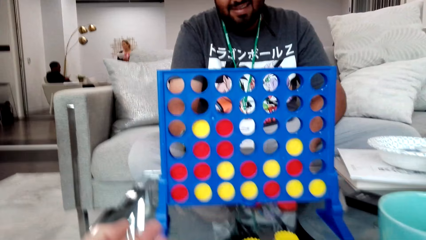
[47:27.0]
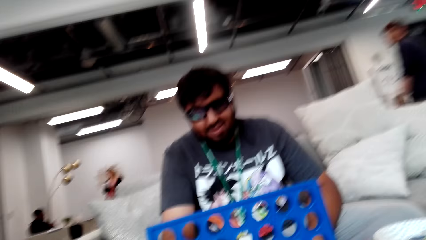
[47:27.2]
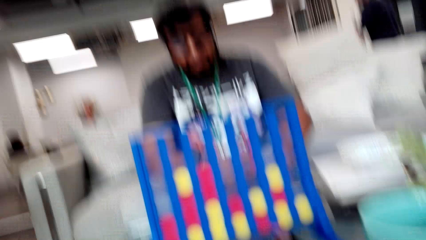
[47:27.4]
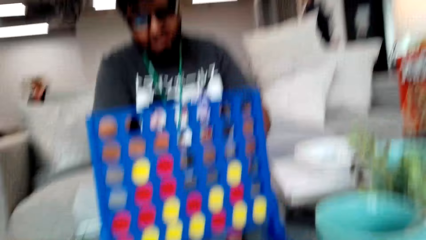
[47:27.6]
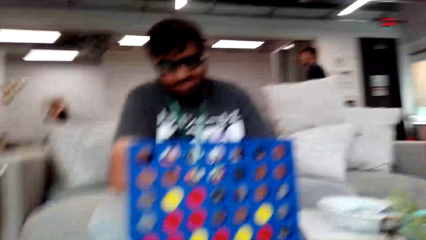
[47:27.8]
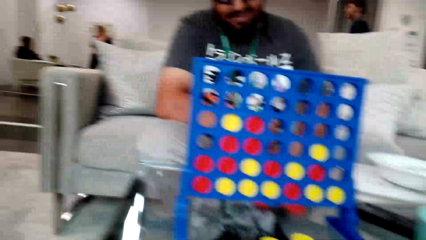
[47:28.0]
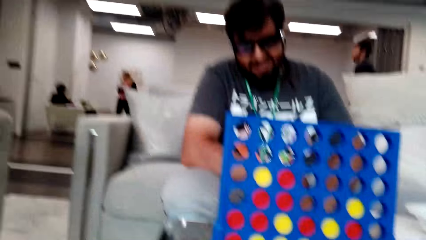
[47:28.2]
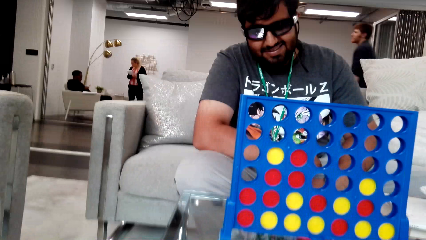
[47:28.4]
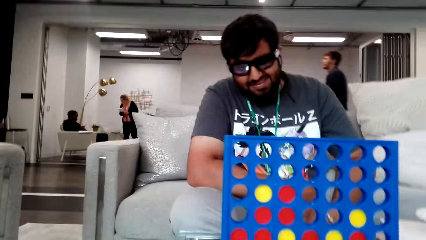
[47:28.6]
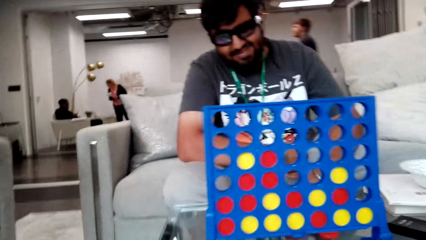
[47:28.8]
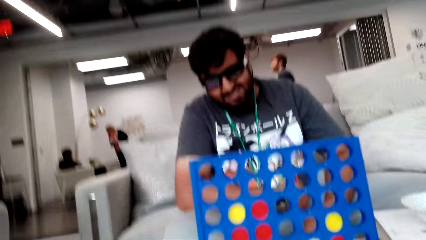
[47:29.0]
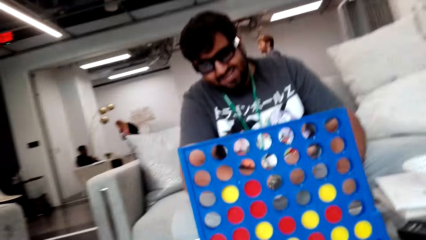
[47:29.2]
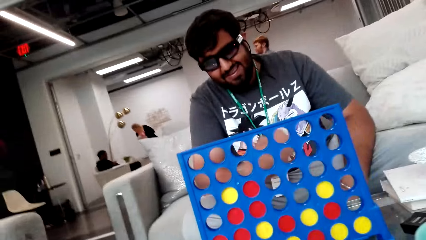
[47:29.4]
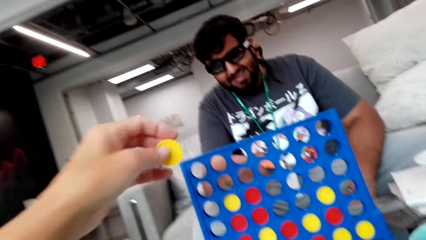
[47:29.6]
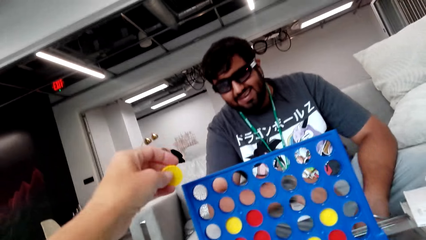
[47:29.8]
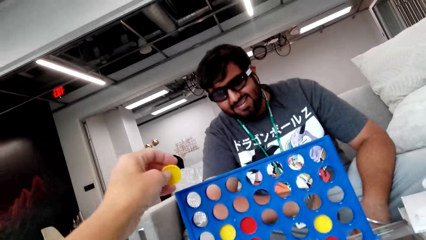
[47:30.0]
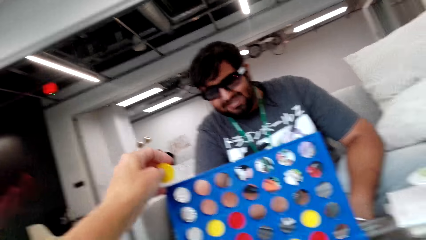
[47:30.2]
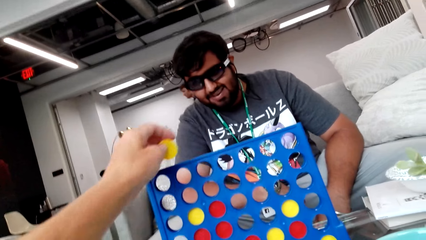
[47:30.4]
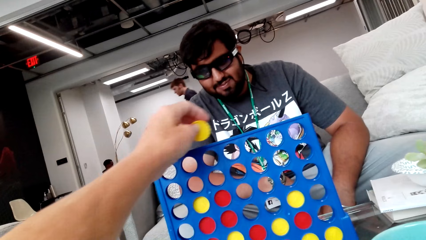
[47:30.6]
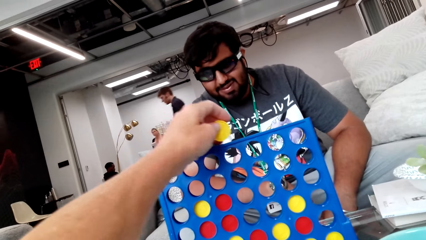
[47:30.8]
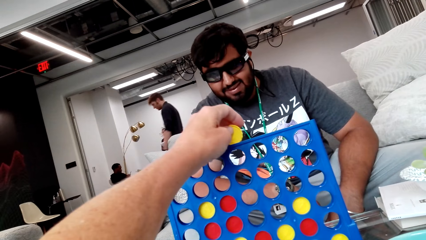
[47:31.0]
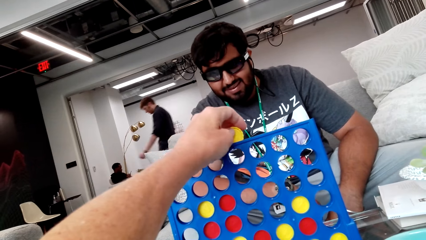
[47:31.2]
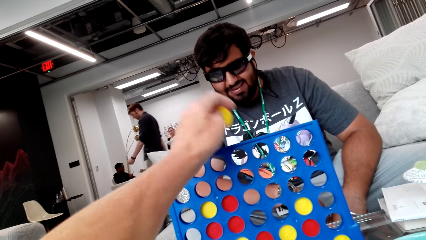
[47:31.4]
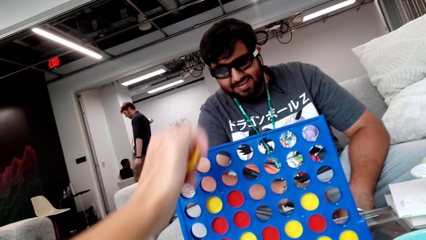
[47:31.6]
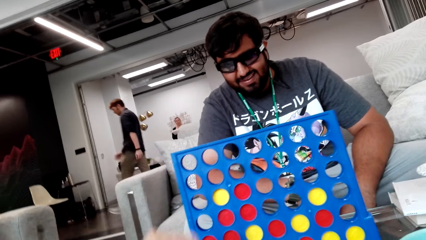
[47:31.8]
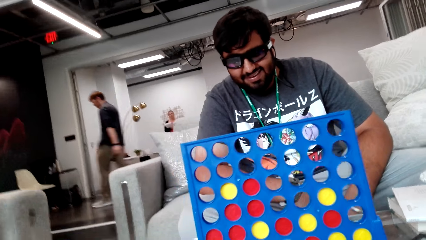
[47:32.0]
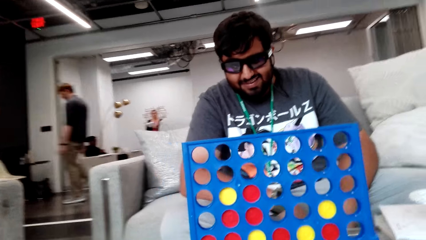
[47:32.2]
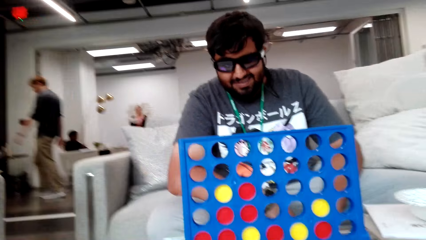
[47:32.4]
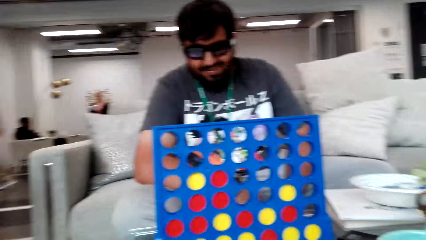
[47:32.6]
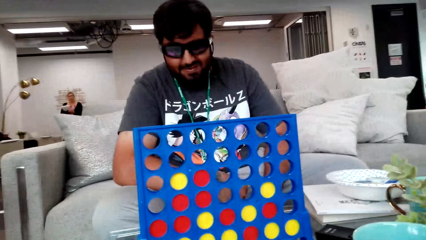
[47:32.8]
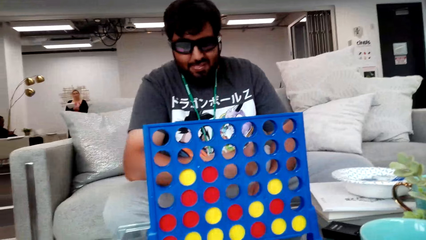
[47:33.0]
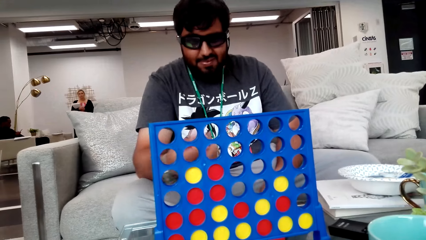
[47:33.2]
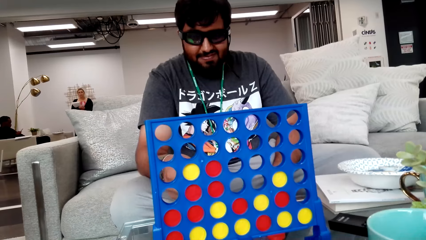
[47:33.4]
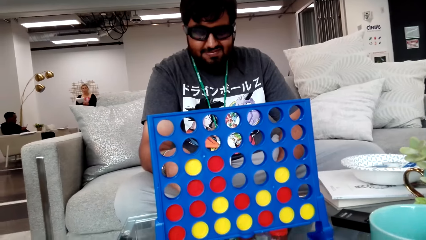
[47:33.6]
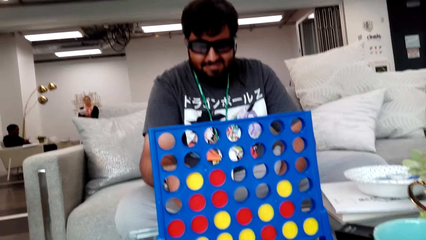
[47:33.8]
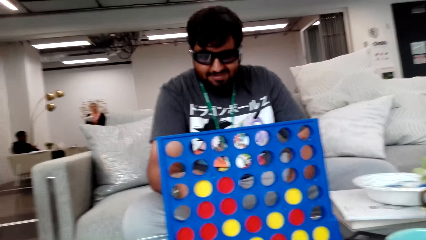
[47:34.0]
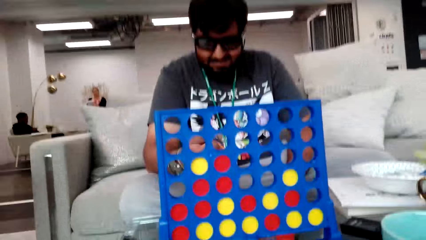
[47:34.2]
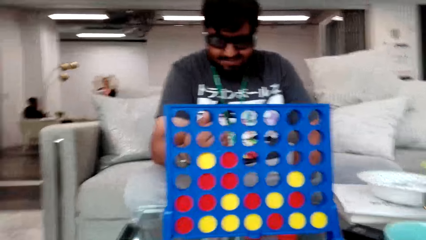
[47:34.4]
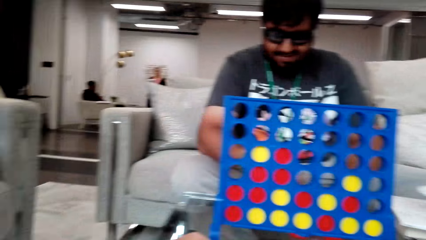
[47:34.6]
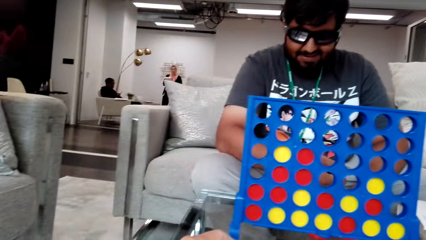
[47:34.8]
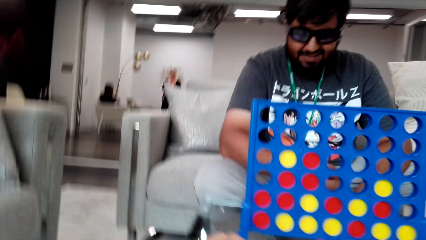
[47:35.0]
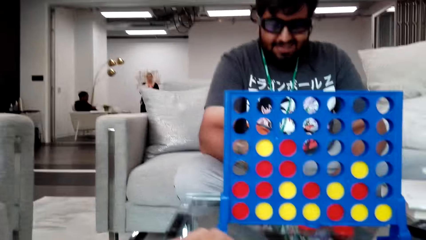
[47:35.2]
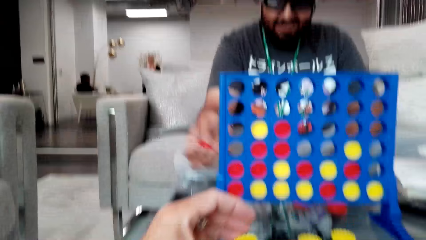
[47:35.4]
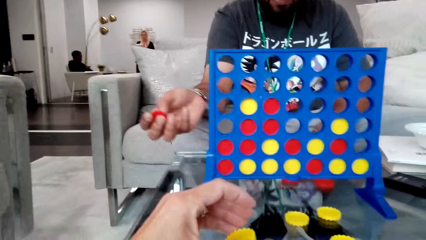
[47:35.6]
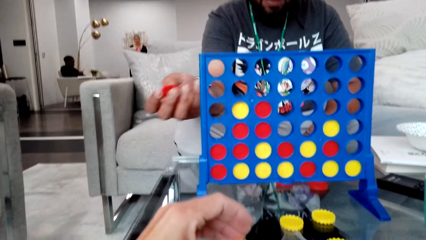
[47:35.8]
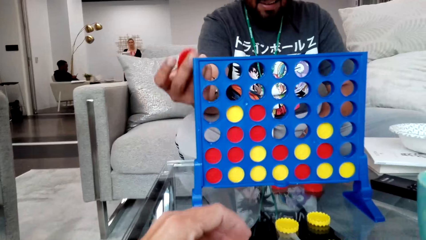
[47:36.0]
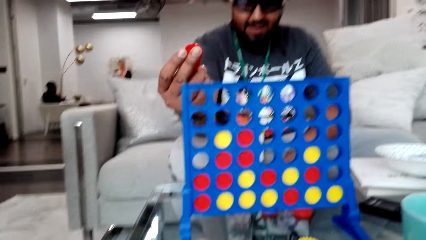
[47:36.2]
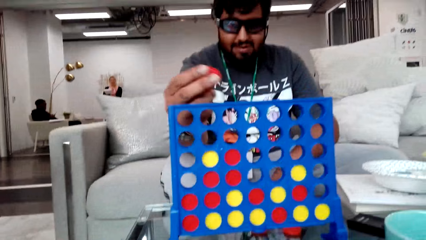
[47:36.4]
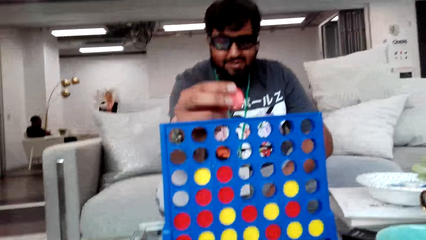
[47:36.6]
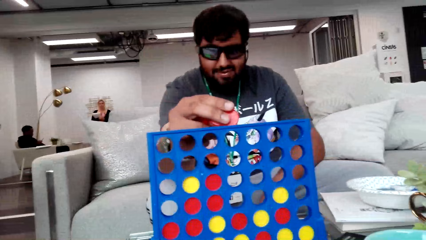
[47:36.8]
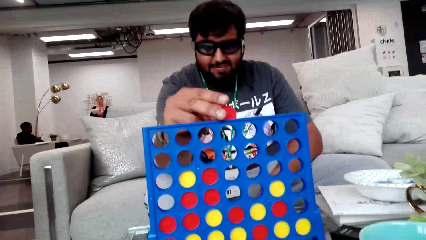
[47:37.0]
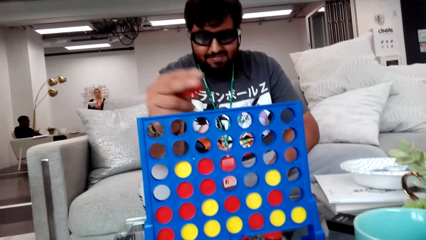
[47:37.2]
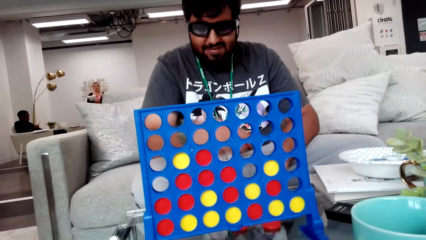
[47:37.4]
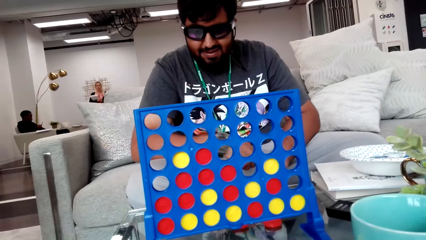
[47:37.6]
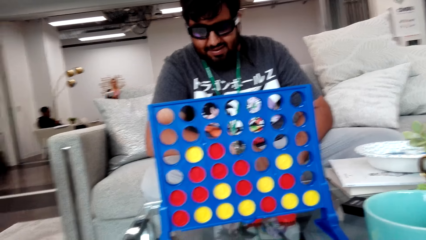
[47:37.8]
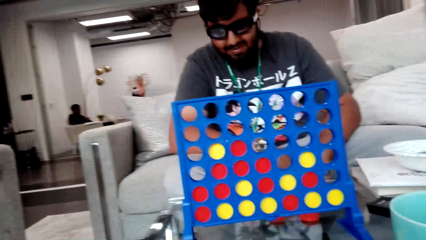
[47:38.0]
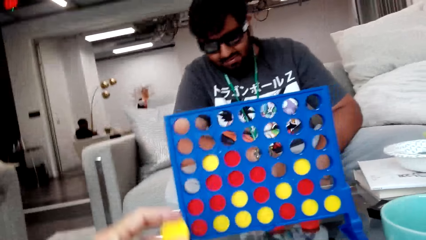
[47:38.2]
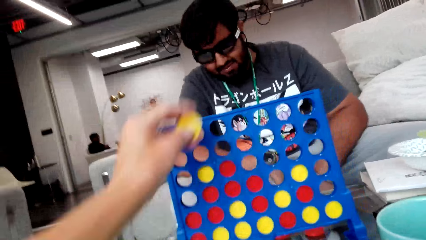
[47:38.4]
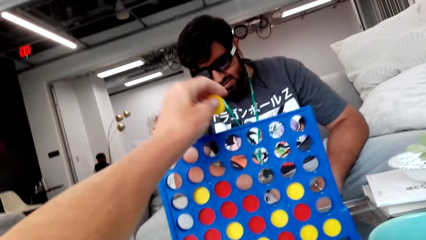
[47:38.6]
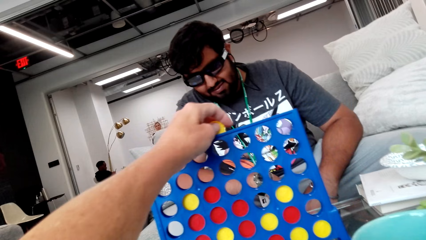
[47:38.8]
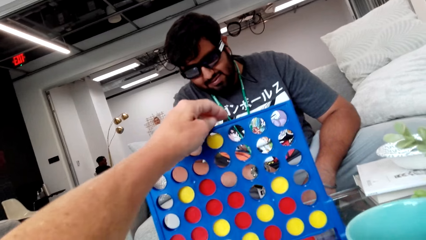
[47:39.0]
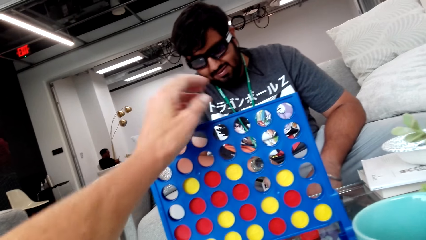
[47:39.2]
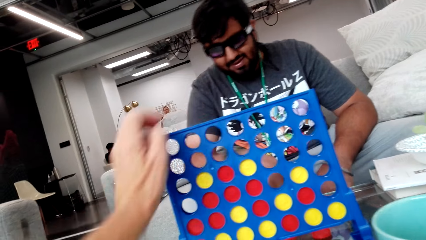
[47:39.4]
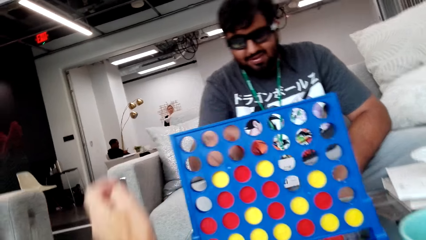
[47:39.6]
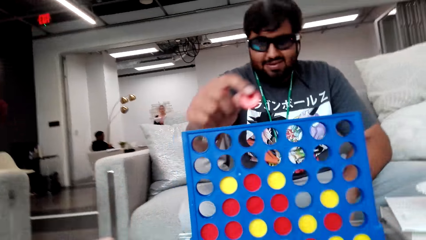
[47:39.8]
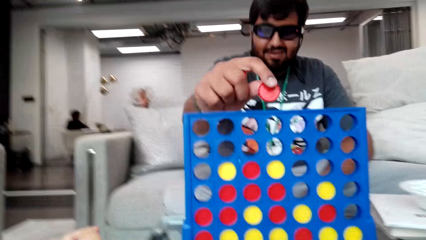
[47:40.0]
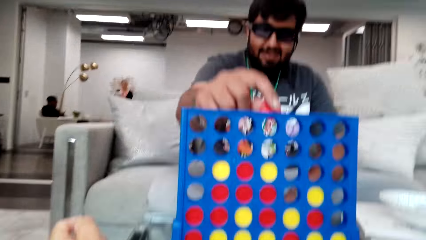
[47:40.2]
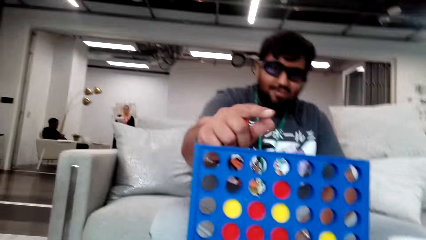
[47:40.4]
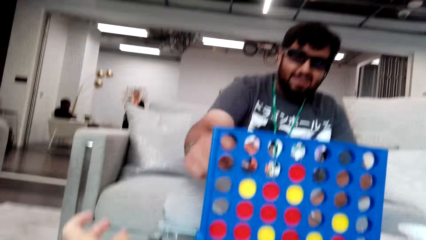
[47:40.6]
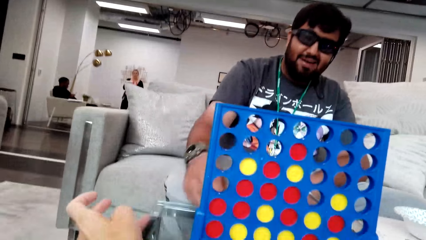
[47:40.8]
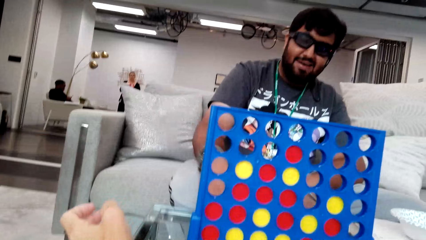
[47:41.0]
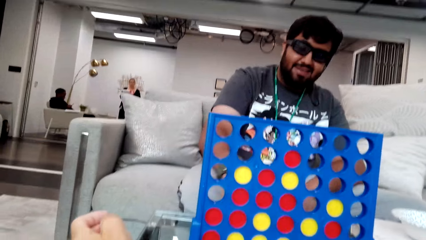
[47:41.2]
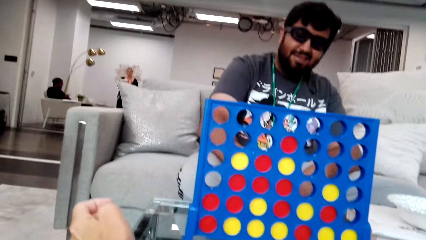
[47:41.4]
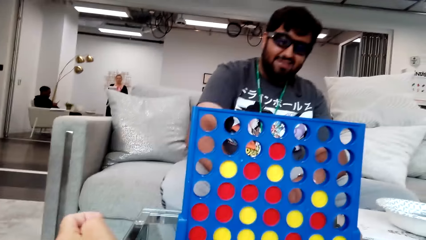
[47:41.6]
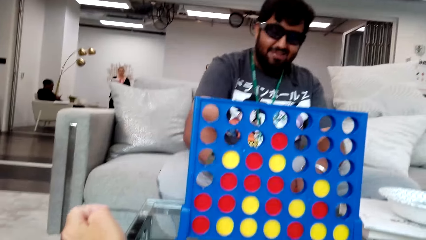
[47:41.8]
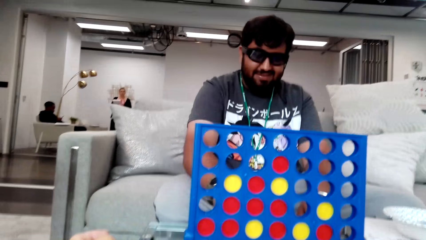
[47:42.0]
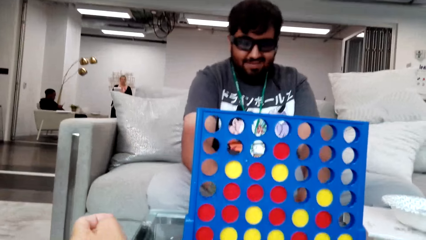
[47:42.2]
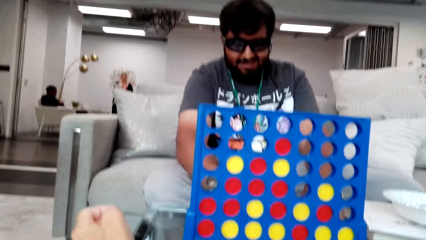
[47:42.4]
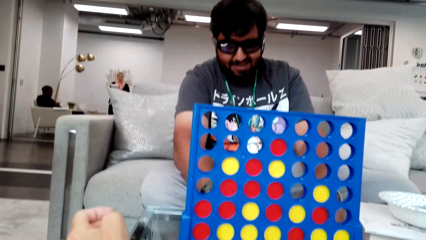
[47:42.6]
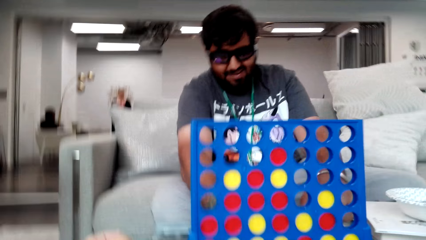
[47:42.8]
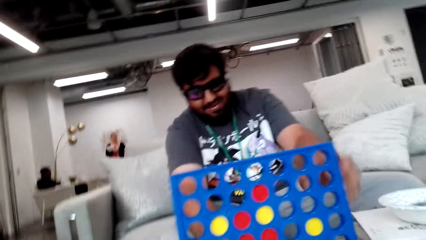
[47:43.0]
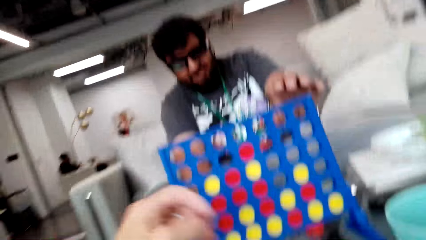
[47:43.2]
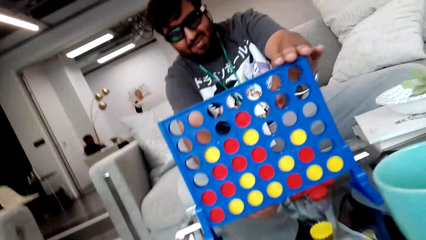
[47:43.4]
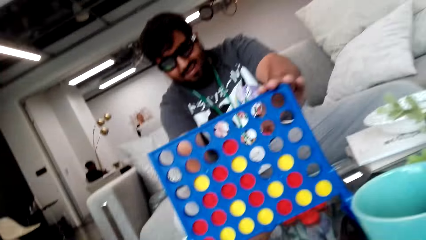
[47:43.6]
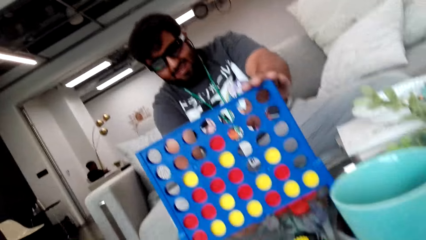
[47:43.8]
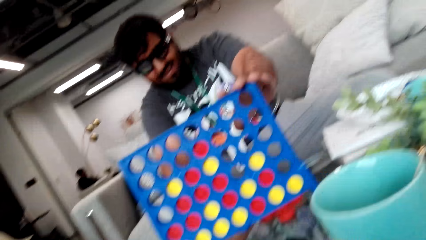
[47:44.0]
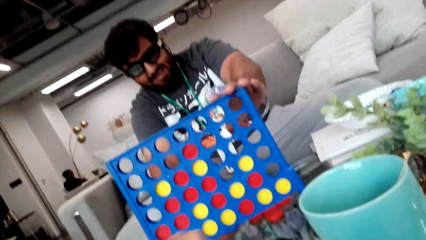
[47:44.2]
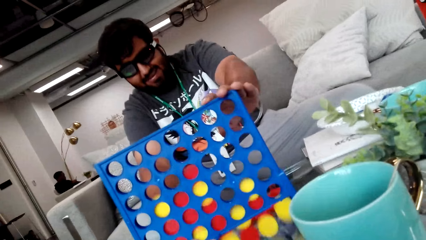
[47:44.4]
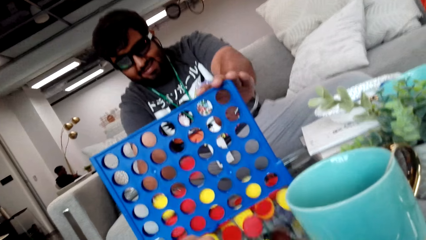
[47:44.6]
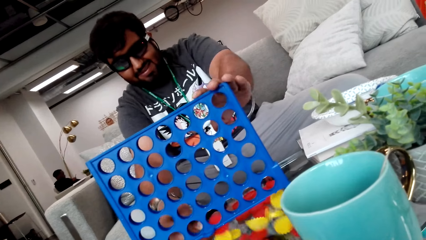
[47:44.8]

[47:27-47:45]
A man walks around in the room. A lady looks at the table. The camera wearer looks around. They play sorry game, hold the poker chips or game chip on a poker holder, and remove the hand from the poker chips holder. A person picks the game chip. The person holds the poker chips, plays sorry game, and drops the game chip on the strategy board. The camera wearer plays sorry game and drops the game chip on the strategy board. The person drops the game chip on the strategy board and plays sorry game. The camera wearer looks around. The person drops the game chips from the strategy board and touches the holder.
